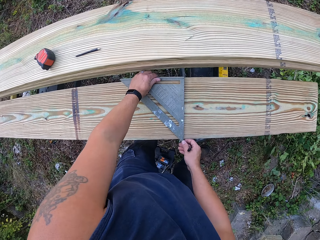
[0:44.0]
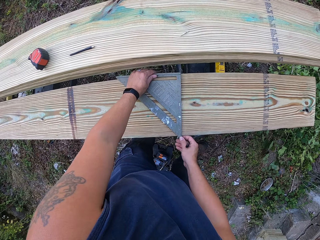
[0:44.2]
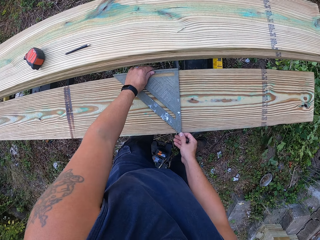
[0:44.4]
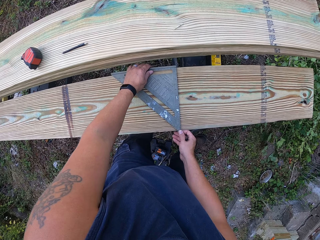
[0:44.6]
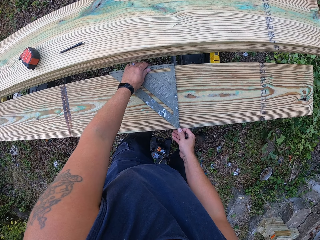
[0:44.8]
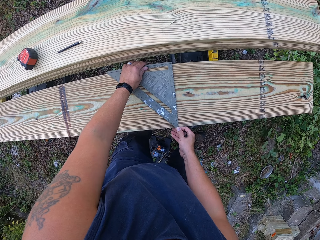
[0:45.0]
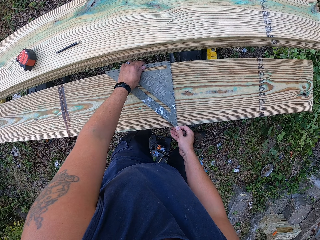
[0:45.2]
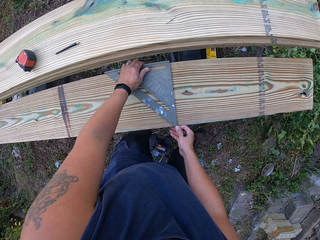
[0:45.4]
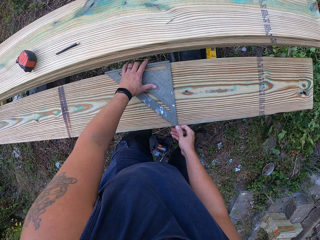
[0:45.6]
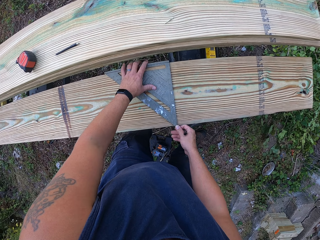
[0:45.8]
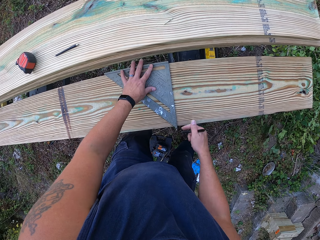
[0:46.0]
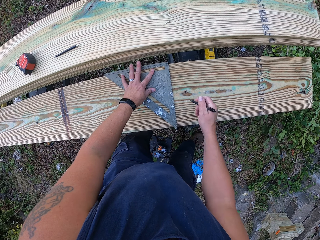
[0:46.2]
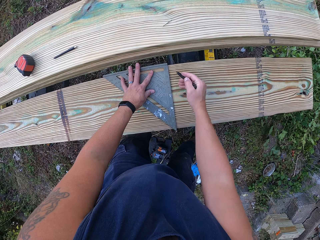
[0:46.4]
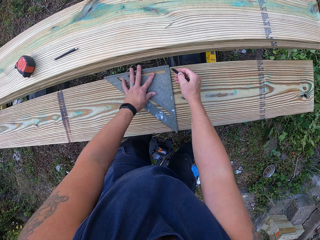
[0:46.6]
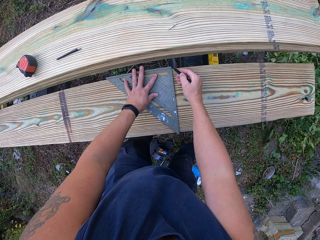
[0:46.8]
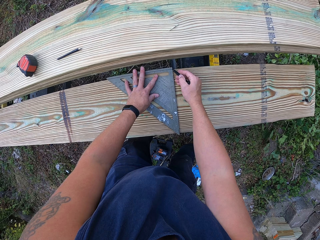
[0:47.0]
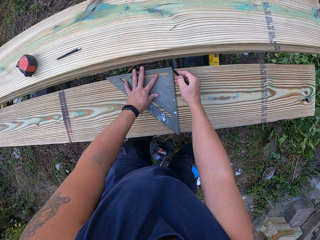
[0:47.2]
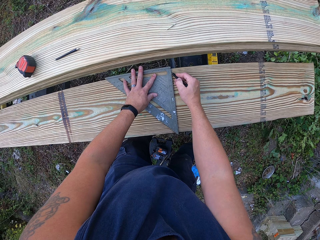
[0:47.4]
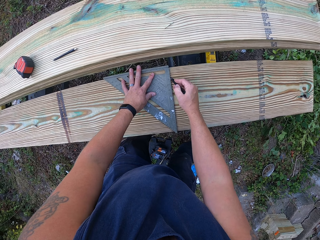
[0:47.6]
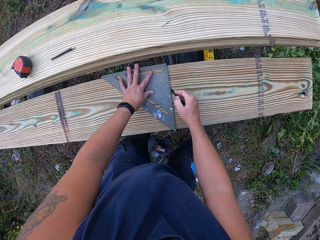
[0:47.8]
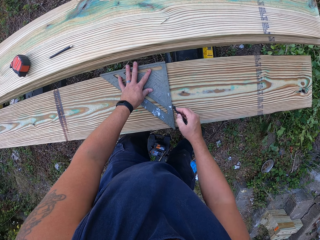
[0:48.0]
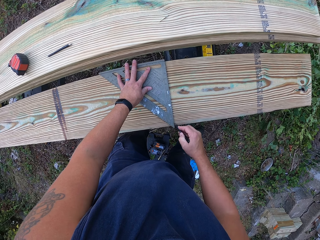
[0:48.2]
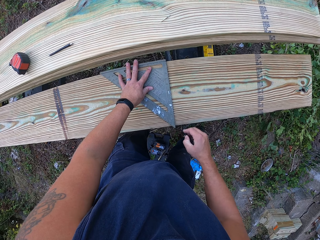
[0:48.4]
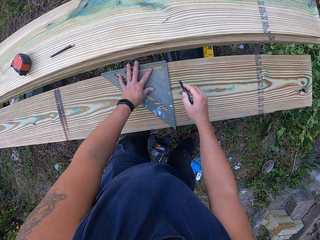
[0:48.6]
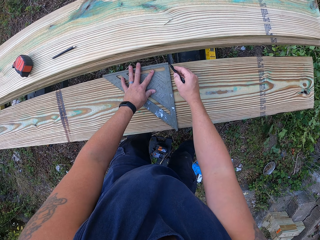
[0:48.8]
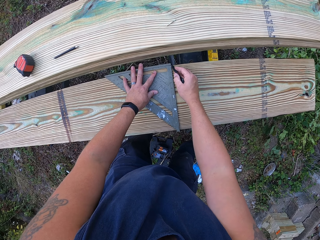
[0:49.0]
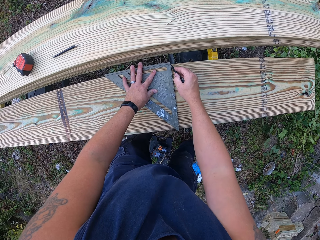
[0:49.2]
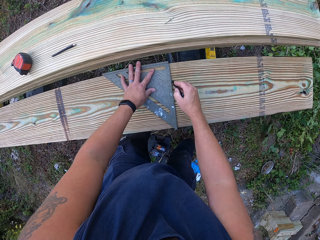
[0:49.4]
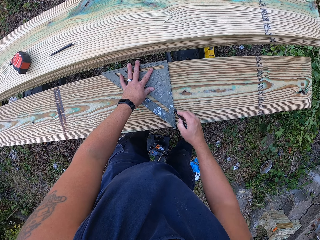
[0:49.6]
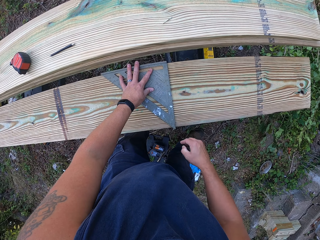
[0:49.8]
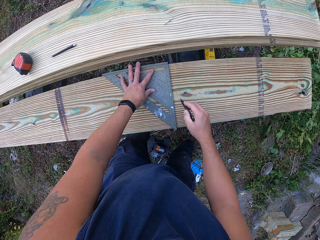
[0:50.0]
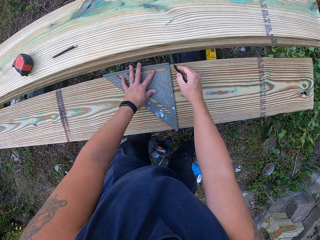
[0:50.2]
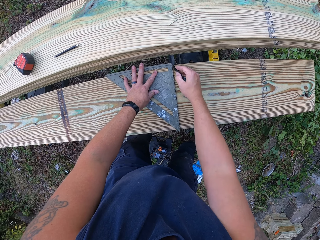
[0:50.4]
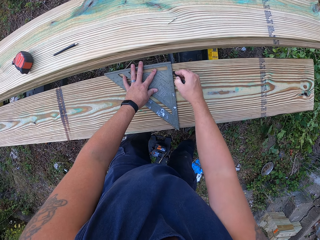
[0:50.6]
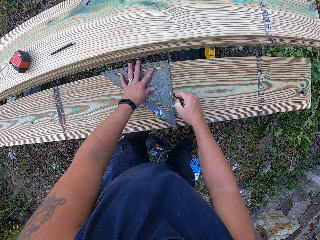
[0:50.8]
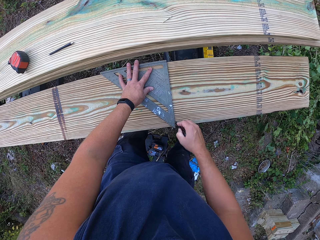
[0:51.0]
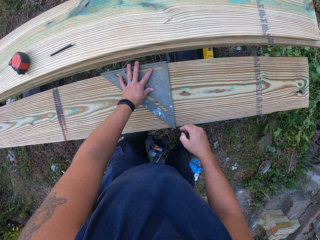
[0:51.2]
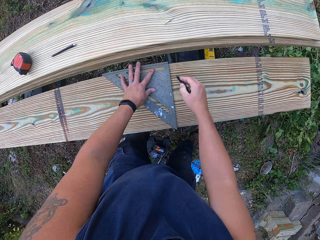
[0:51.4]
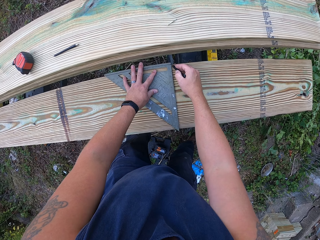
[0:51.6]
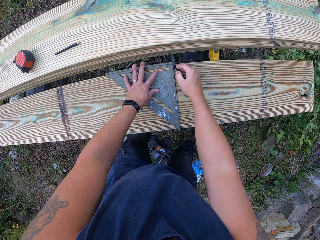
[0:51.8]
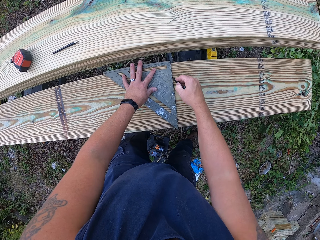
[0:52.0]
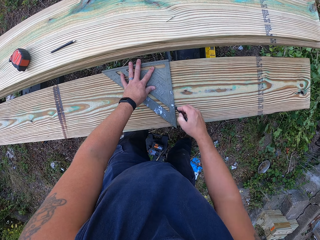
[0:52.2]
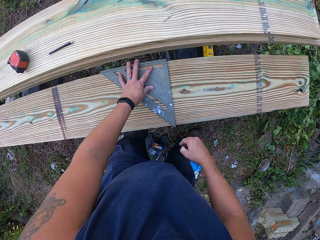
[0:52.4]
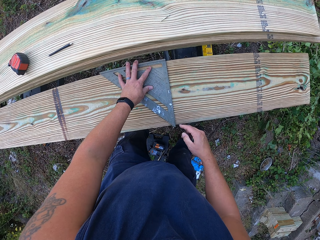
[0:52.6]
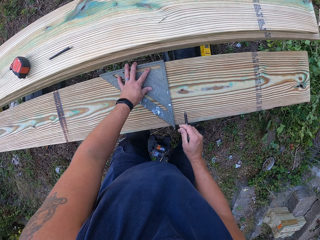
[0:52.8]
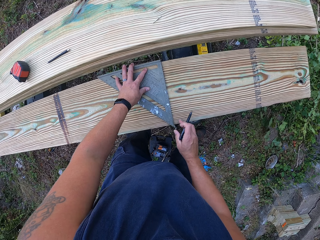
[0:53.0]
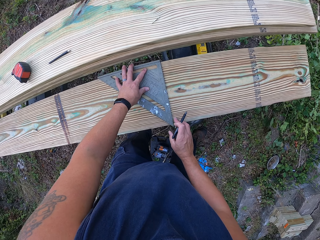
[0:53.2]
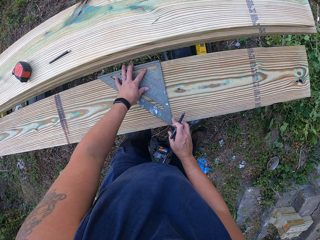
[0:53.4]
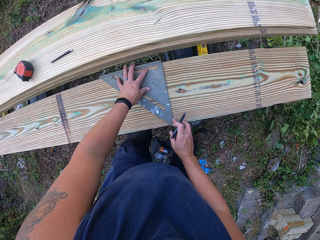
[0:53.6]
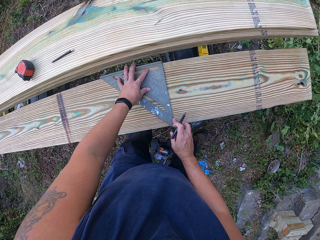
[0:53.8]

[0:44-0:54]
The camera wearer adjusts the set square on the first plank of wood with his left hand. He measures the polished wood. He marks the first plank of wood with the pen in his right hand and the set square.

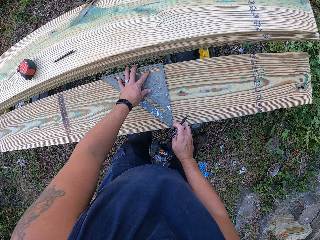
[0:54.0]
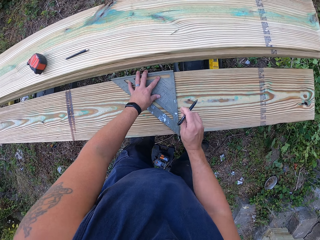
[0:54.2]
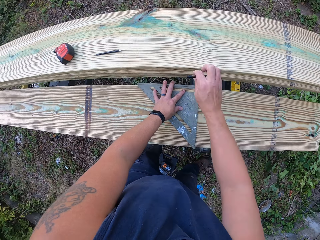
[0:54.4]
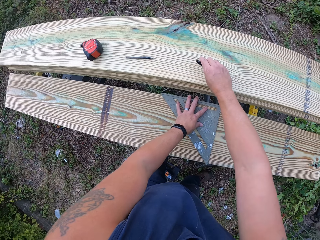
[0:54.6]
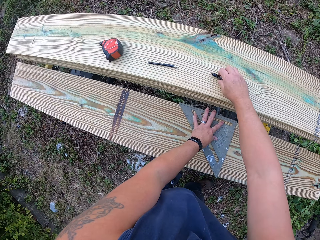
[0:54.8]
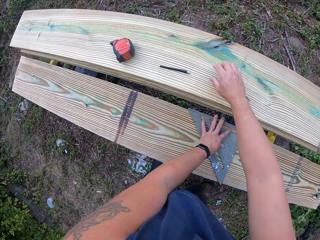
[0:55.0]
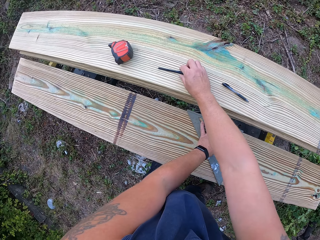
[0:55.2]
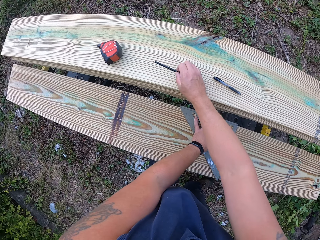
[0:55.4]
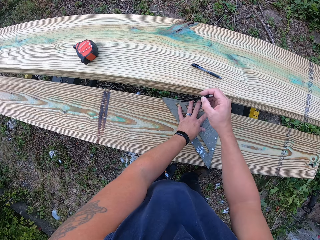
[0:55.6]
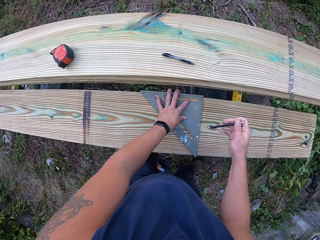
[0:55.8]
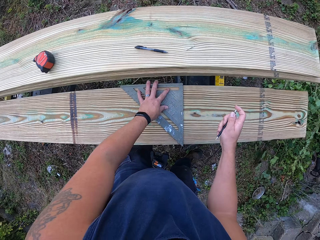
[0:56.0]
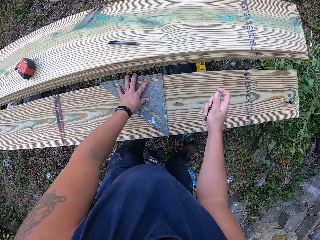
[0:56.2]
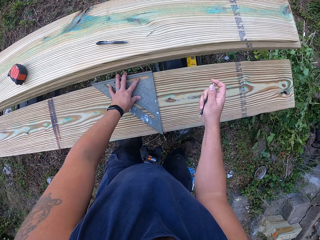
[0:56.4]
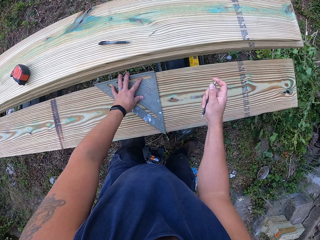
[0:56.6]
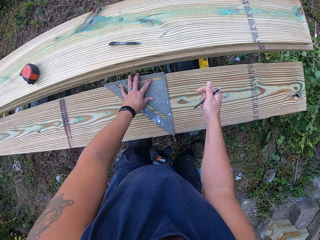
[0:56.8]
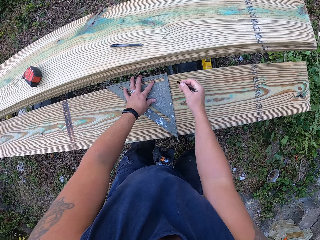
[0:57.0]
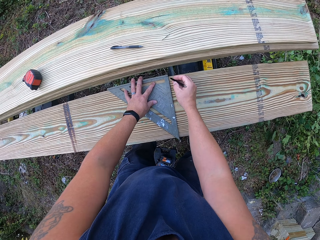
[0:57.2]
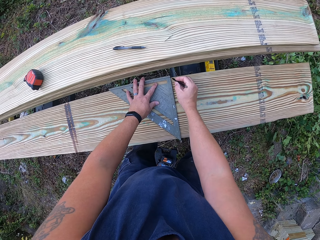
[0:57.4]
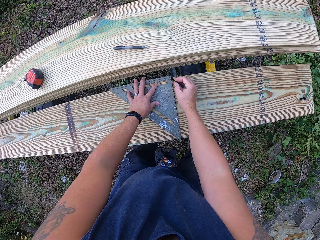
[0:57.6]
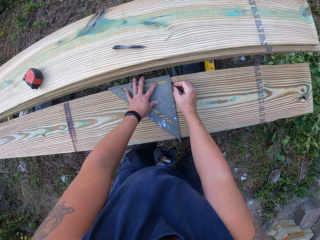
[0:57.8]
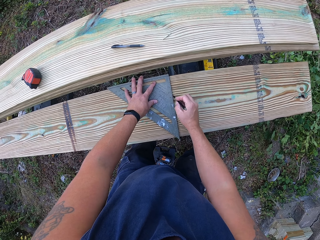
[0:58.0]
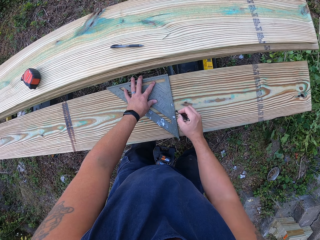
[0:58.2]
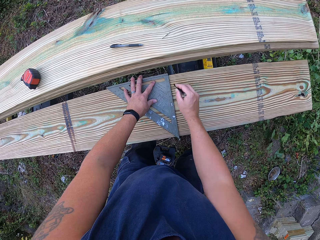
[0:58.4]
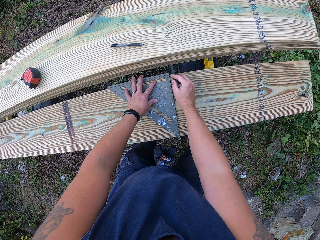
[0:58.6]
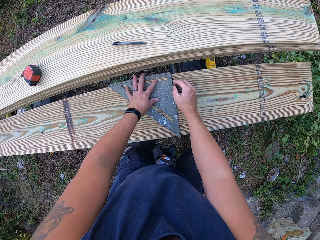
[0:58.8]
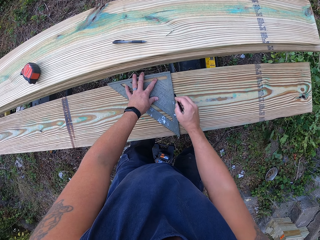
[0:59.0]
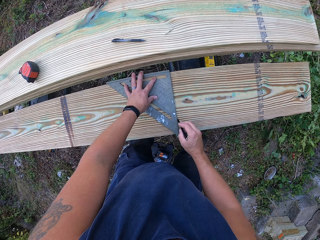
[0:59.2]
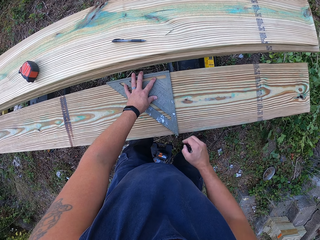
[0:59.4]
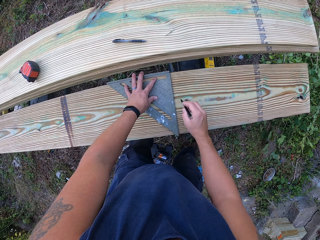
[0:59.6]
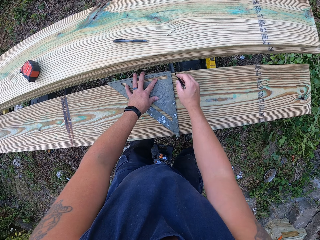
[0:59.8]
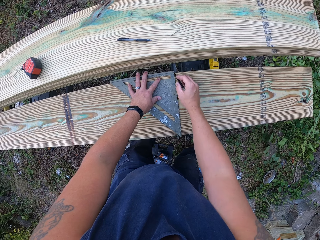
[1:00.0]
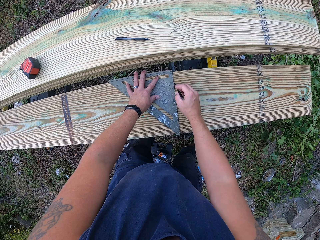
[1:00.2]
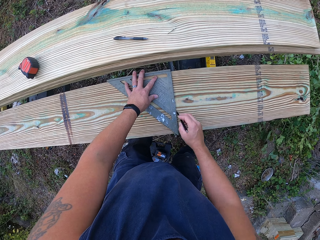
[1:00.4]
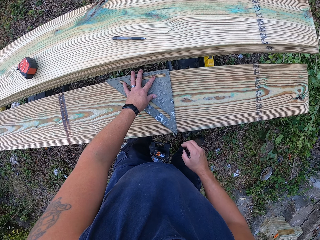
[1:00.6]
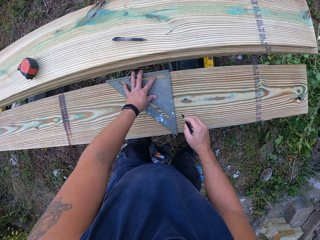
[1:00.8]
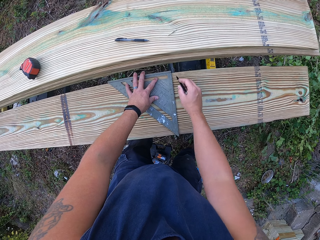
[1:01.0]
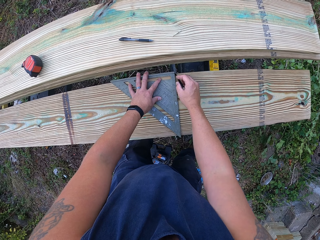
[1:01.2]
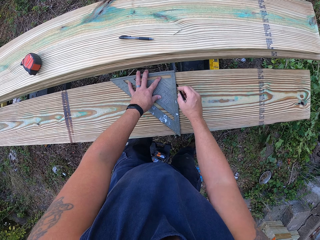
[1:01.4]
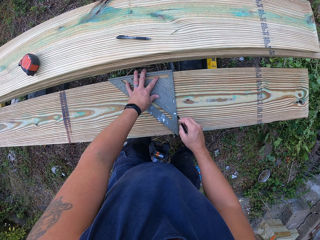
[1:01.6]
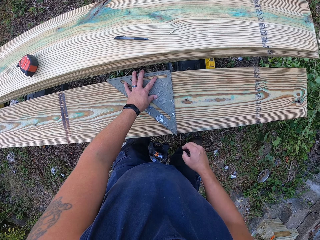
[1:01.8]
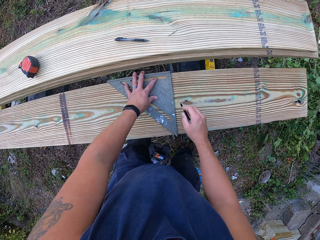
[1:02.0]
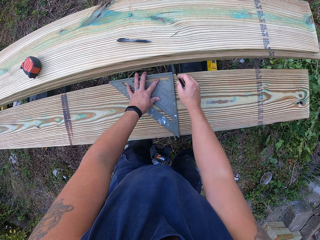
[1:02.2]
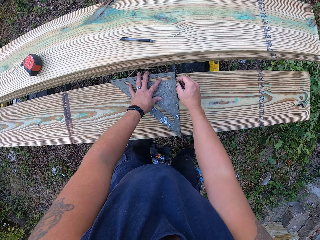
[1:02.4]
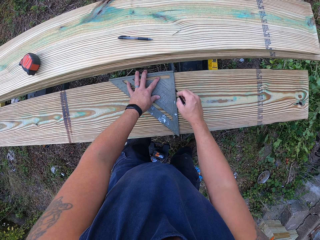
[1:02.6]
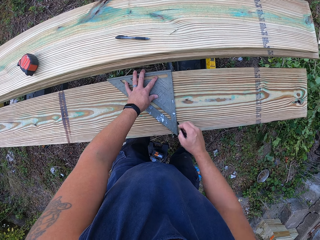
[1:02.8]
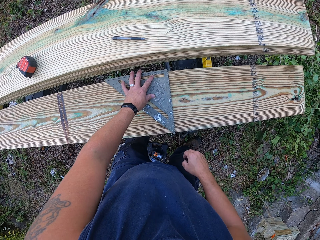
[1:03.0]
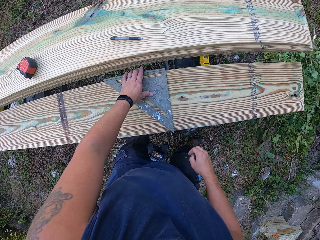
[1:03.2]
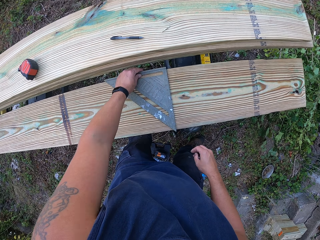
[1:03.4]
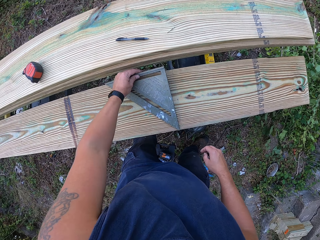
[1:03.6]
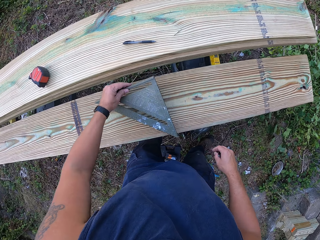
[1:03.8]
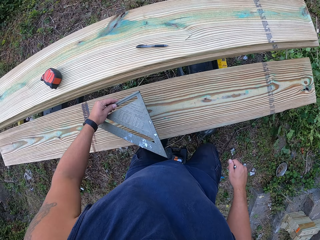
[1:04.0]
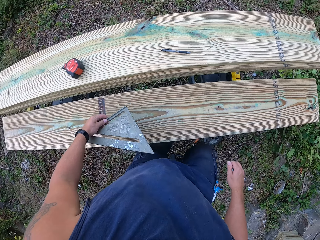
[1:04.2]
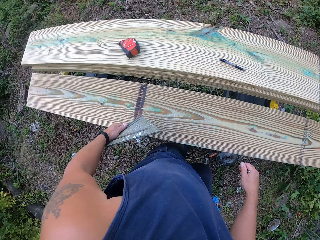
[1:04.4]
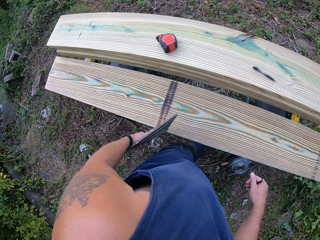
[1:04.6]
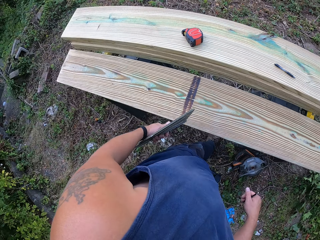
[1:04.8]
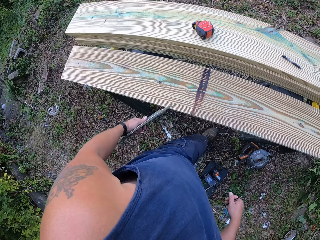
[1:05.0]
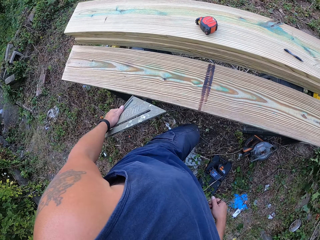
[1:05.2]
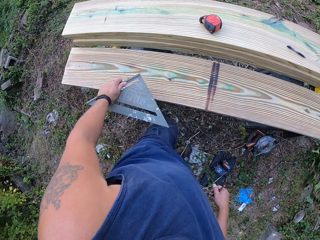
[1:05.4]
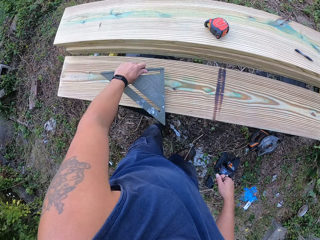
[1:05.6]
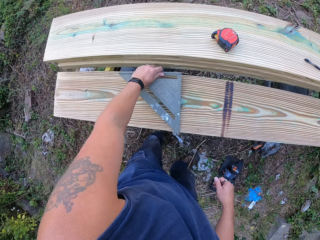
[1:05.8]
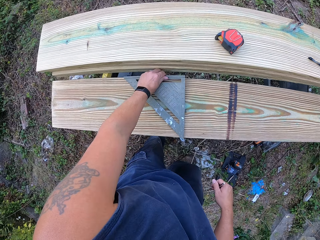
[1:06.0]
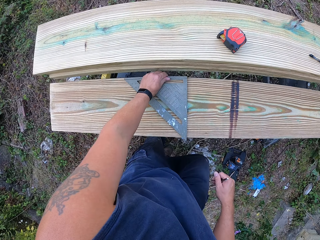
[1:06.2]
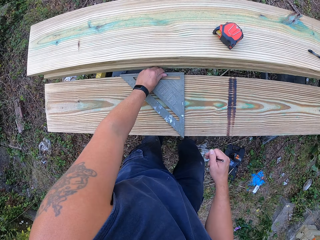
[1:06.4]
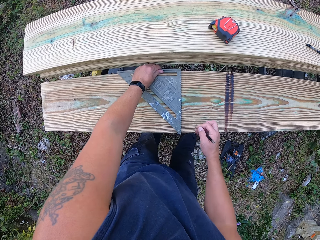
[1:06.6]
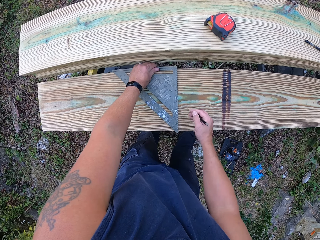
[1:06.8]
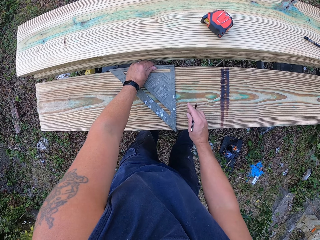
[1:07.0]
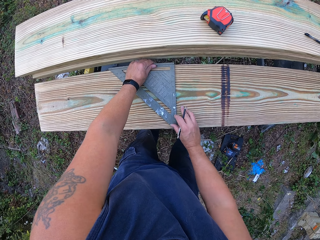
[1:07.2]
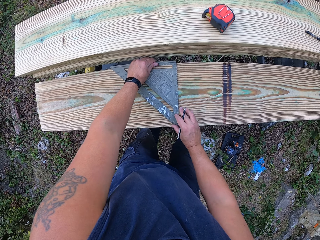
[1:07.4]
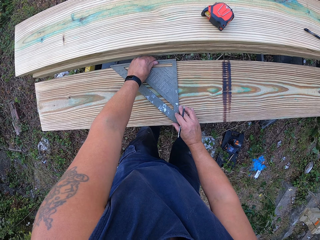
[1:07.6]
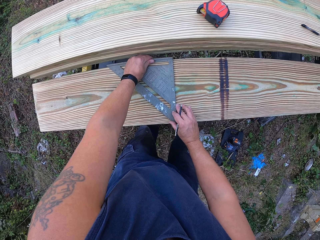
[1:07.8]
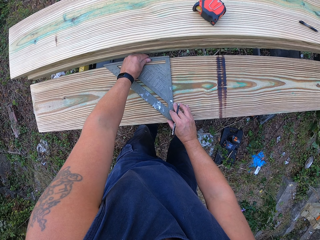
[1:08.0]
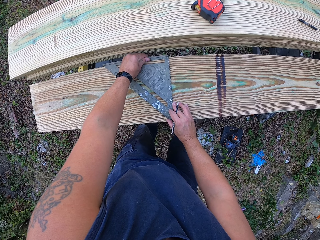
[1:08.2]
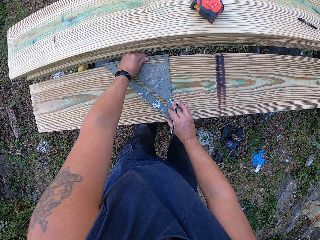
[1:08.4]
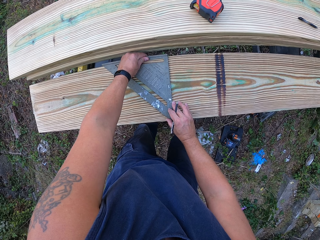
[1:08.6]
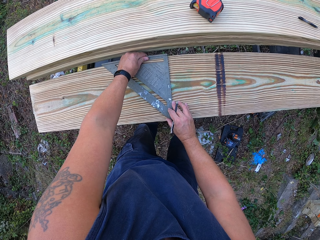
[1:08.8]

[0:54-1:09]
The camera wearer places the pen on the second plank of wood with his right hand. He picks up the pencil on the second plank of wood with his right hand. He marks the first plank of wood with the pencil in his right hand and the set square or triangle ruler. He picks up the set square on the first plank of wood with his left hand. He measures another part of the polished wood using the triangle ruler. He places the set square on the first plank of wood with his right hand. He adjusts the set square on the first plank of wood with his left hand.
